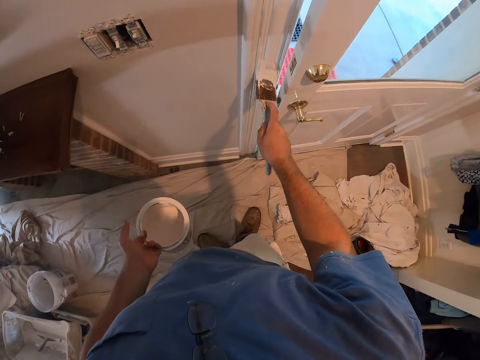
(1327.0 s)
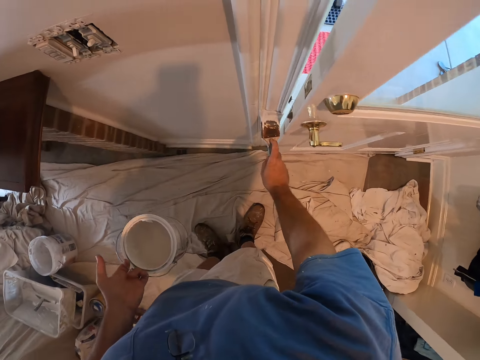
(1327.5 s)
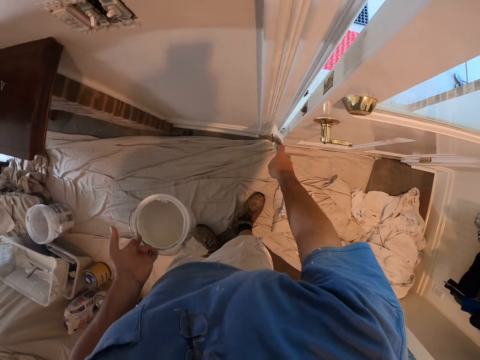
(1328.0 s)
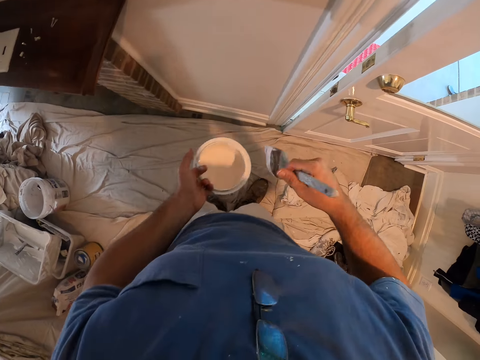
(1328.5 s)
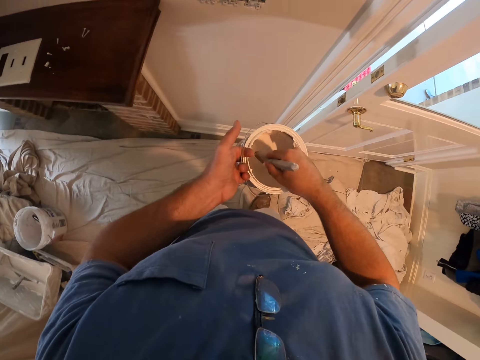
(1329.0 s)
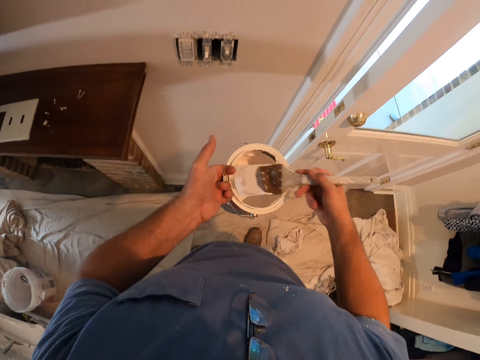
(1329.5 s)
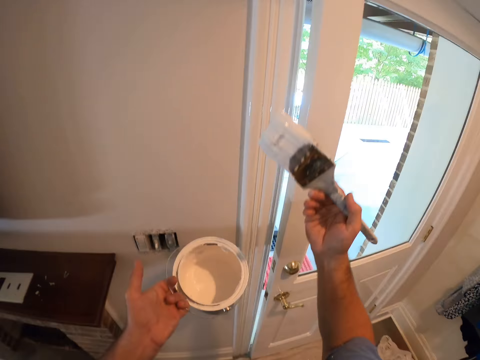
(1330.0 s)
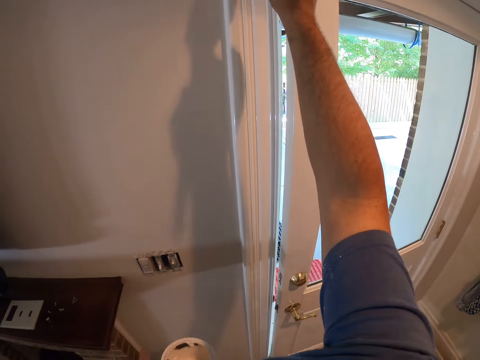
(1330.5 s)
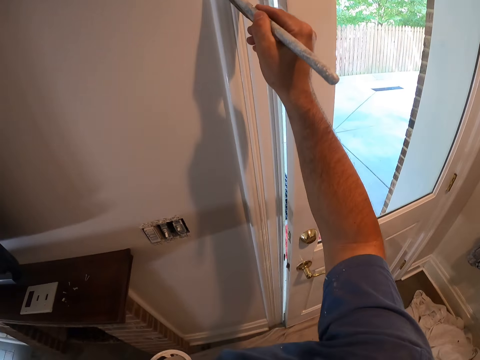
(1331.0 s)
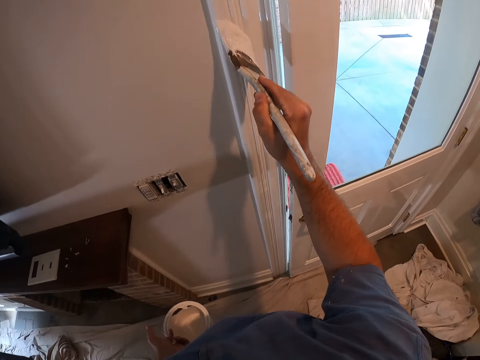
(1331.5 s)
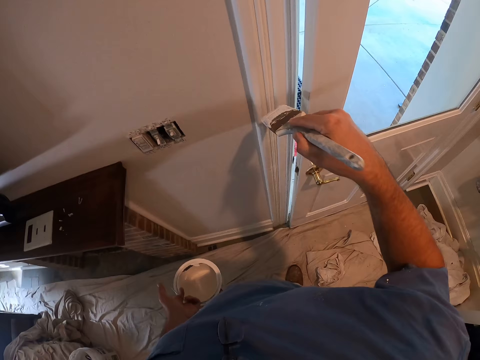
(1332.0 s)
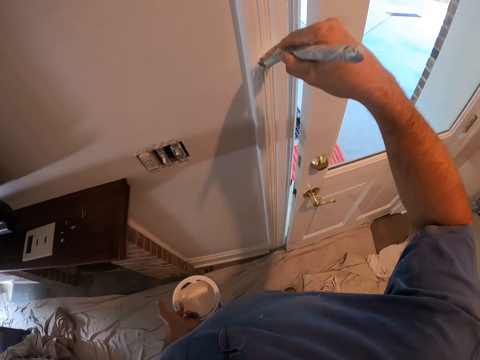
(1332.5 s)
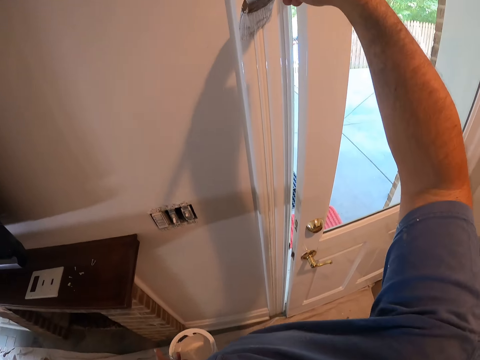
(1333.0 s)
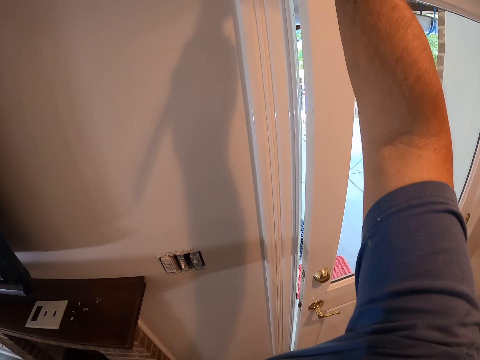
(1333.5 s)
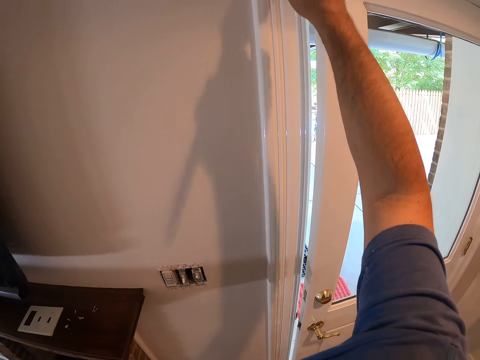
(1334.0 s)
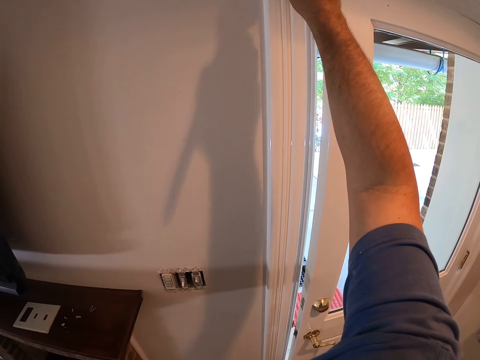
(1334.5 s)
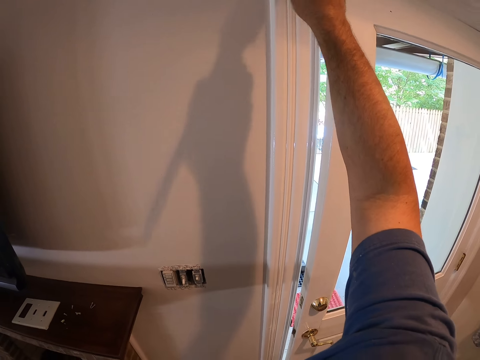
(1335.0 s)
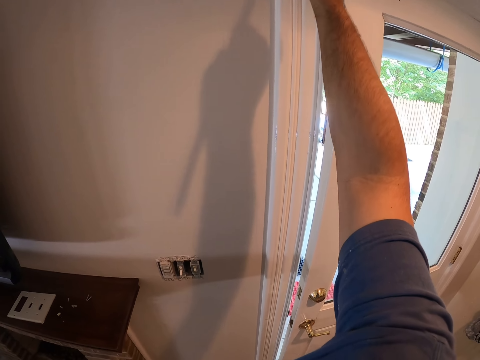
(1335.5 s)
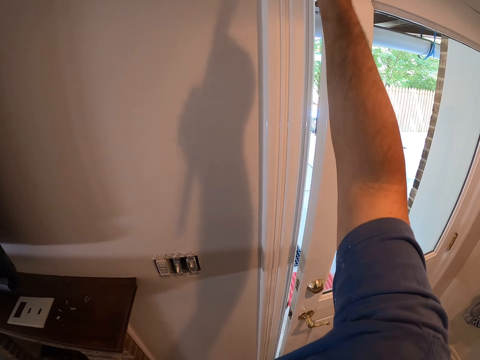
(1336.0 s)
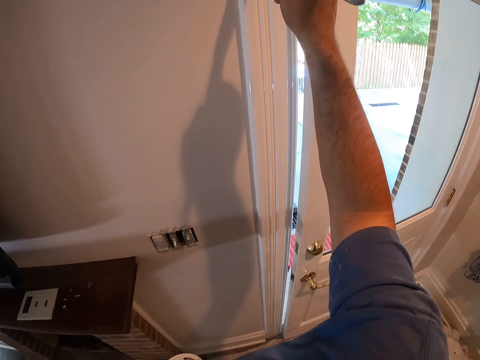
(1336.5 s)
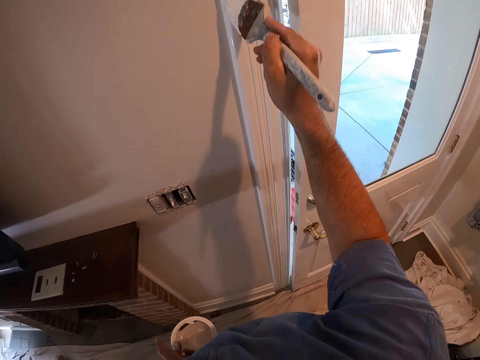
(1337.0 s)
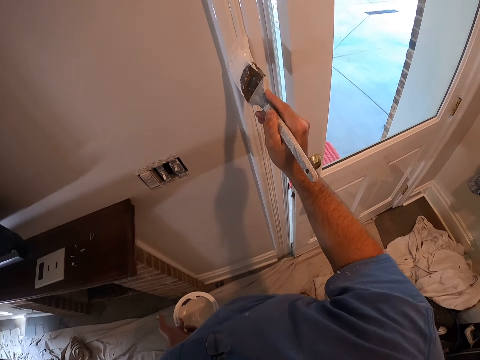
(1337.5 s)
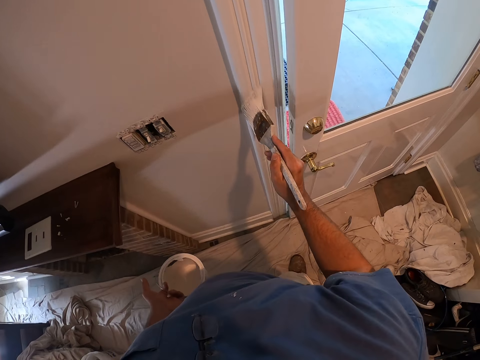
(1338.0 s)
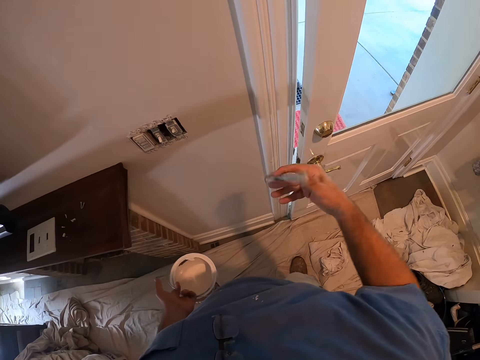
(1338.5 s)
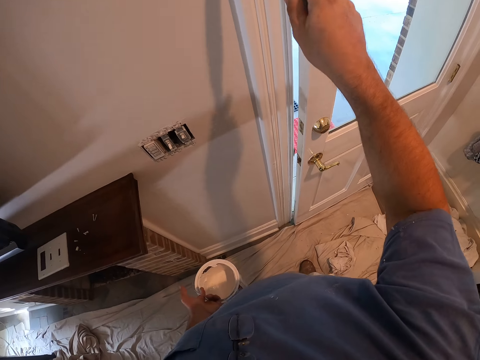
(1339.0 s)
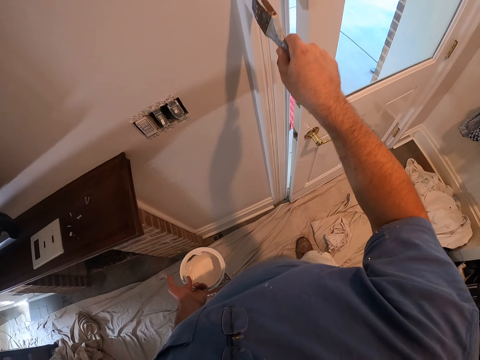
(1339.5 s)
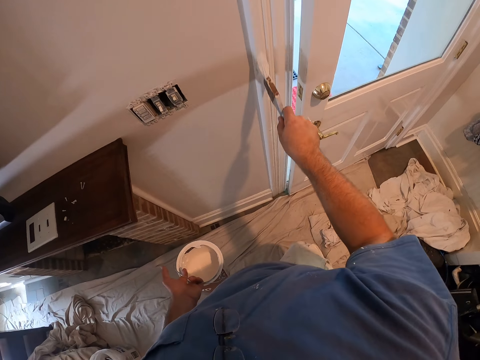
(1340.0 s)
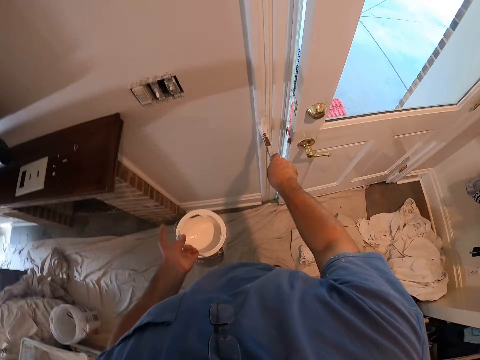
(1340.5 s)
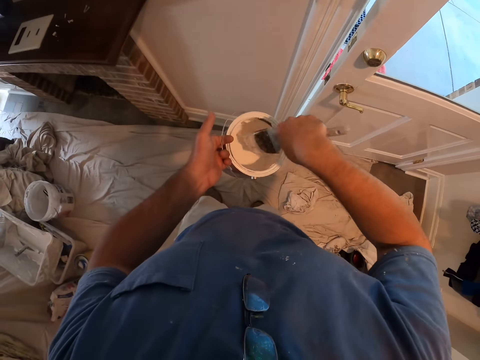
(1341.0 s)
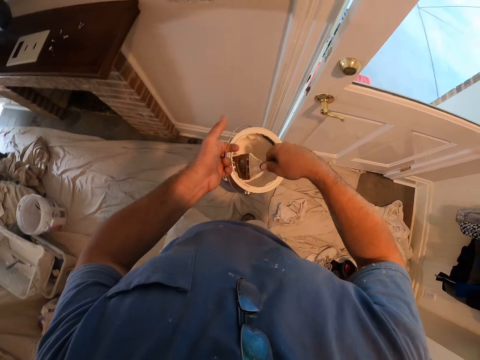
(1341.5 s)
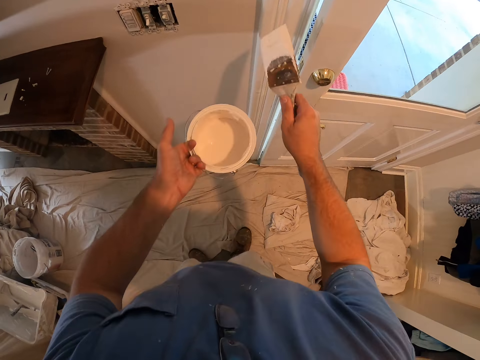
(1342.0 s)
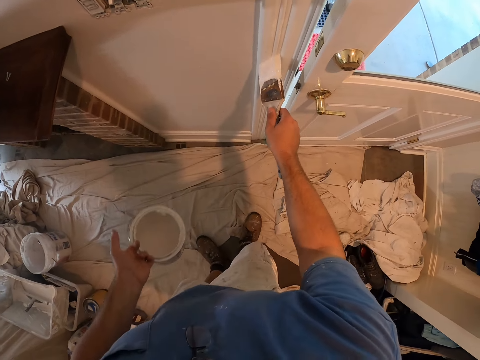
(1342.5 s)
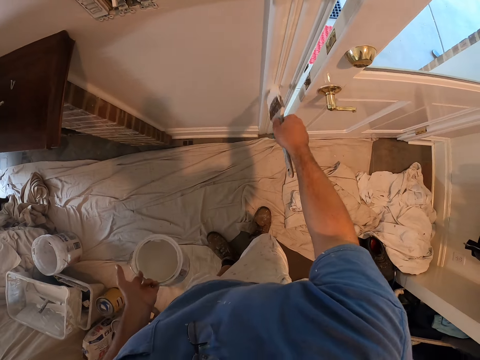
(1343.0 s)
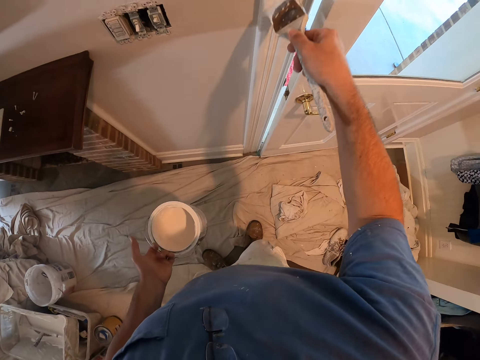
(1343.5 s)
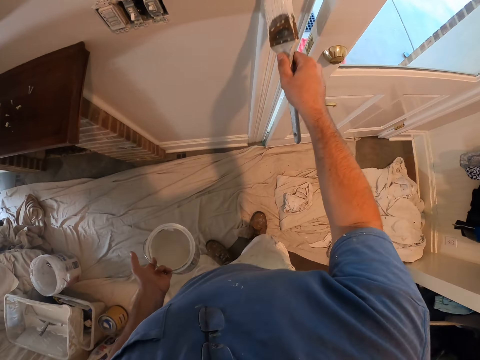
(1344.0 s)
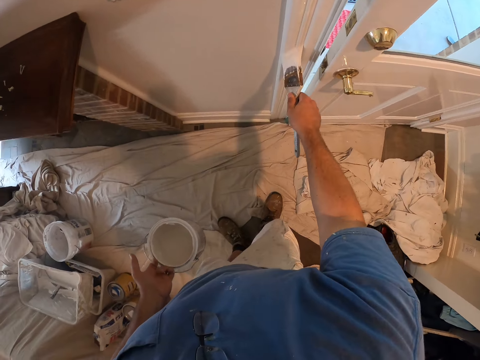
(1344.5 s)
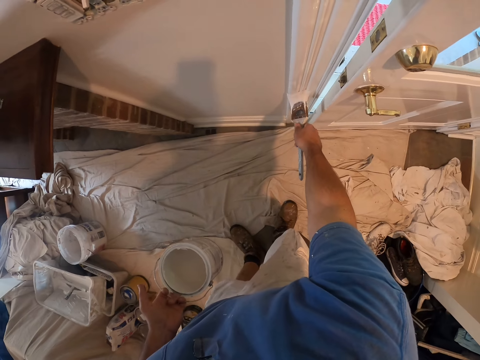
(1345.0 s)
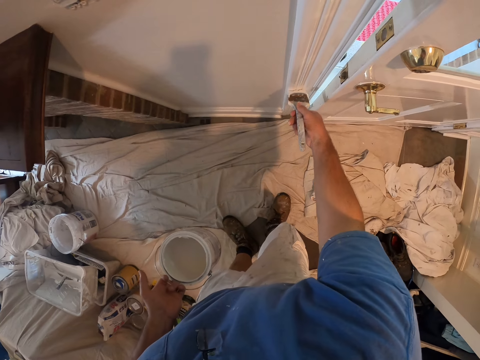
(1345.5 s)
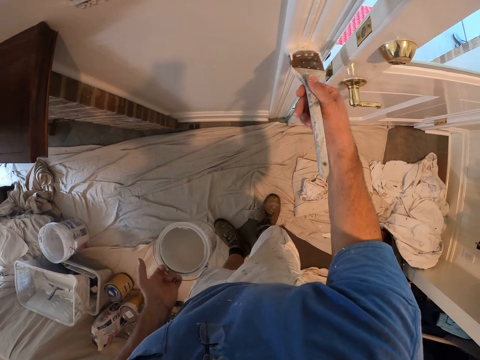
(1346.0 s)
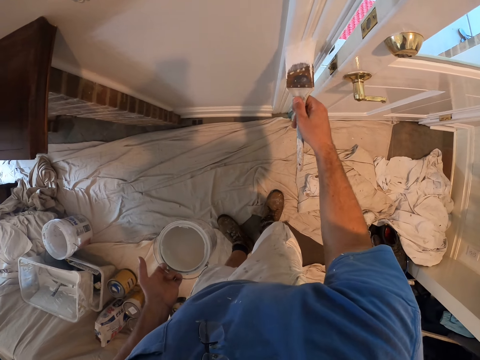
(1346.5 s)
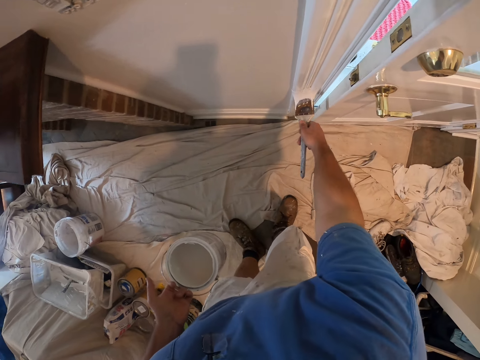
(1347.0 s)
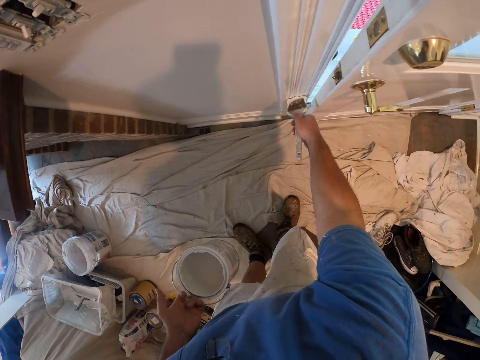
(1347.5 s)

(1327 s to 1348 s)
The camera wearer dips the paint brush into the bucket of paint on his left hand. He continues painting the door frame with the paint brush. He dips the paint brush into the bucket of paint on his left hand. He continues painting the door frame with the paint brush.

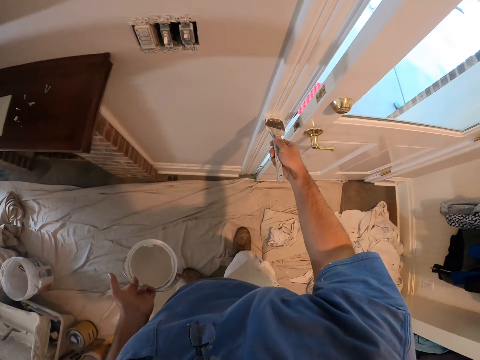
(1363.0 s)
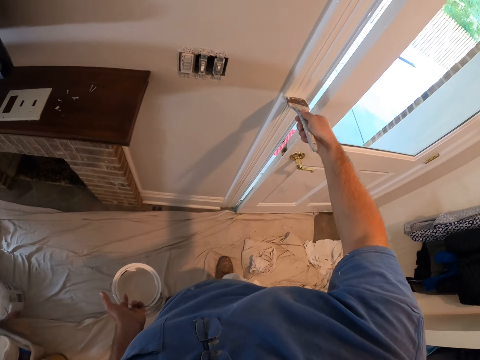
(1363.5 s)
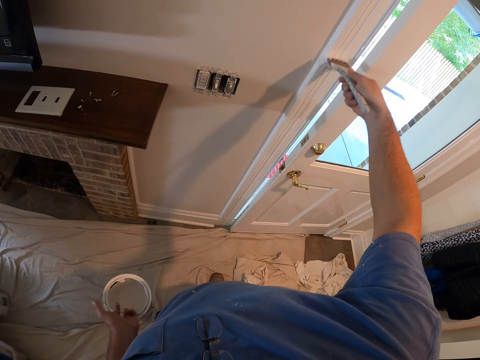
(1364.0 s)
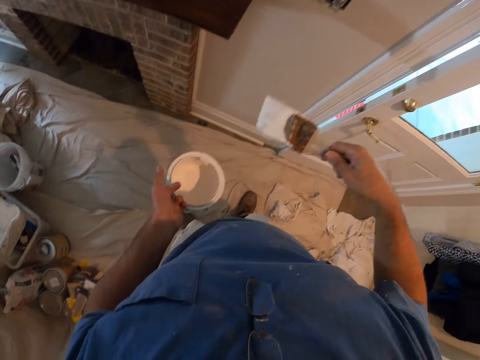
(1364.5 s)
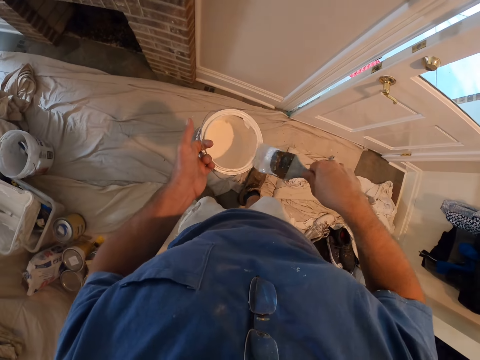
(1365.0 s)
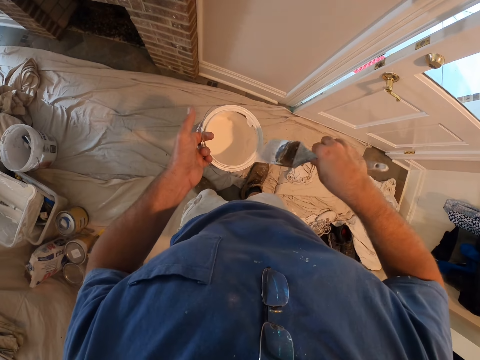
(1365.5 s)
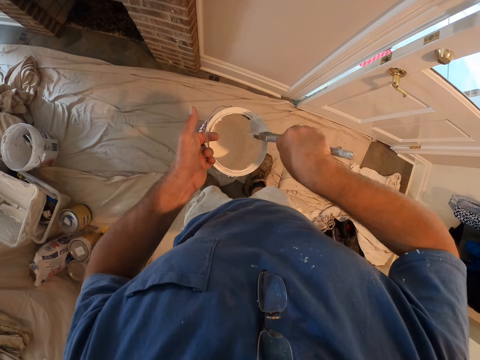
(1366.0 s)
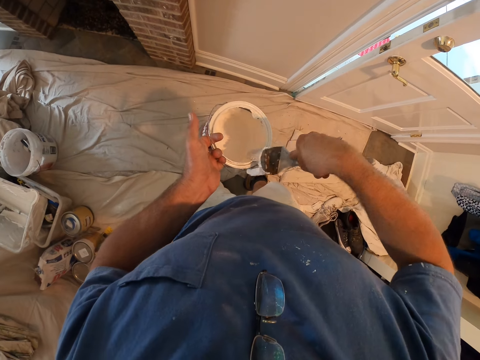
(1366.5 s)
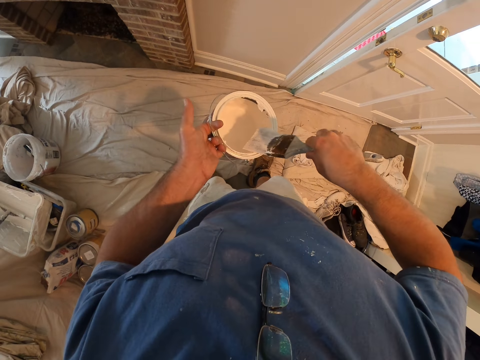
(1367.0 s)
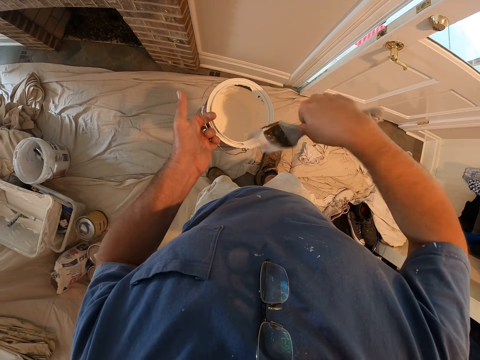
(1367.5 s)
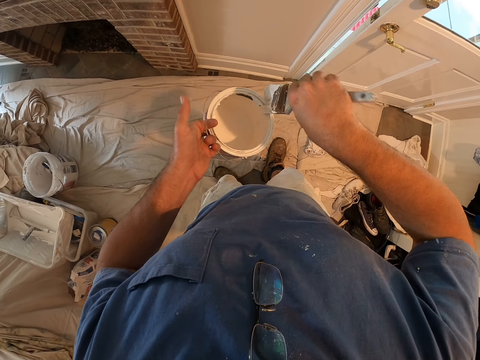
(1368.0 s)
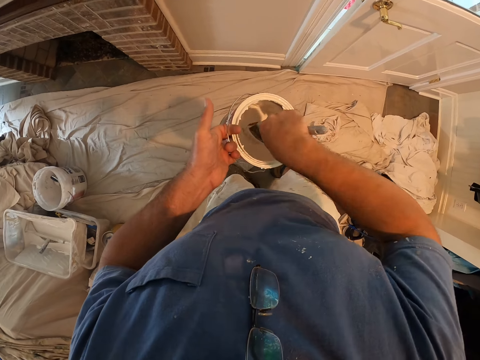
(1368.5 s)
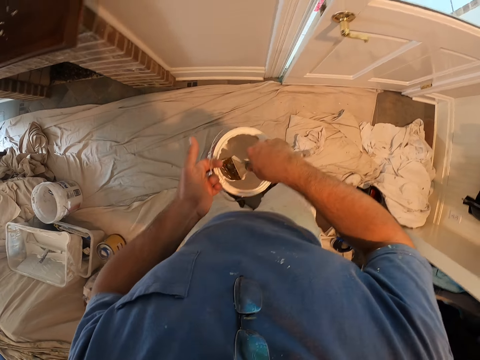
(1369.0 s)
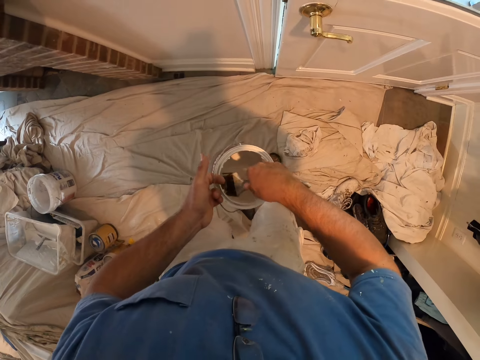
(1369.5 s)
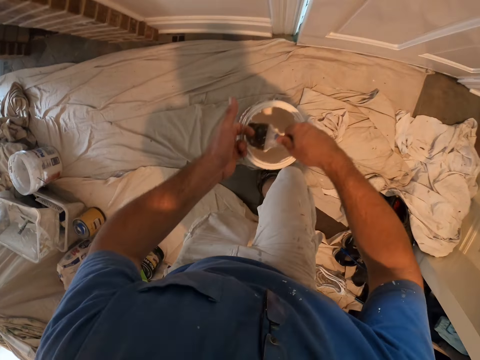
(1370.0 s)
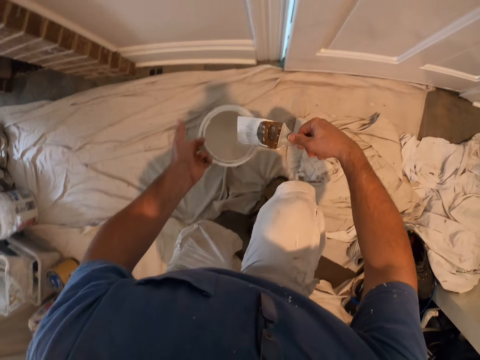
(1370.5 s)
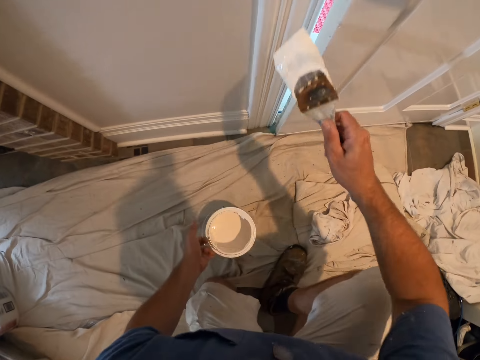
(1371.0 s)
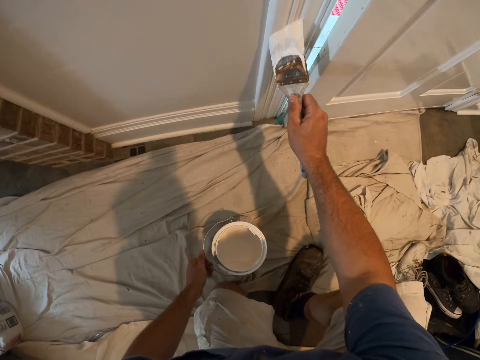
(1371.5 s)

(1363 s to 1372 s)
The camera wearer wipes the paint brush on the edge of the bucket of paint. They dip the paint brush into a paint container. They kneel down. They bend down. They paint the doorpost or wall edge board with the paint brush.
